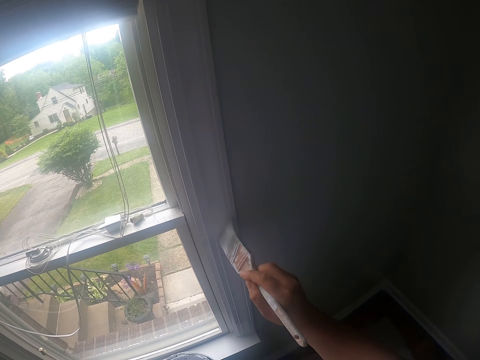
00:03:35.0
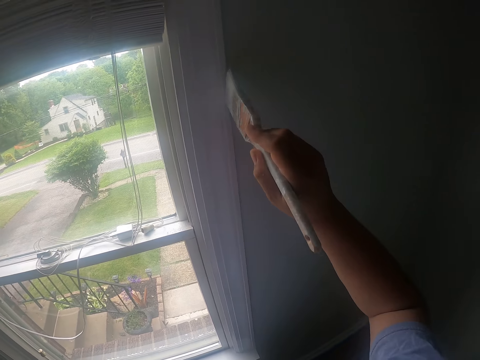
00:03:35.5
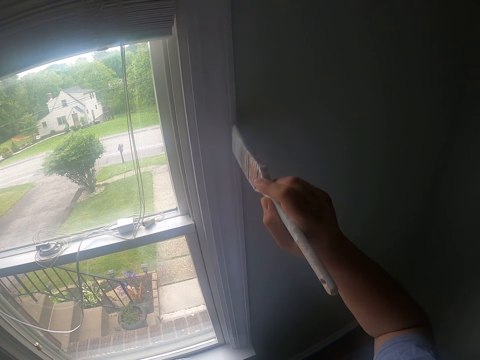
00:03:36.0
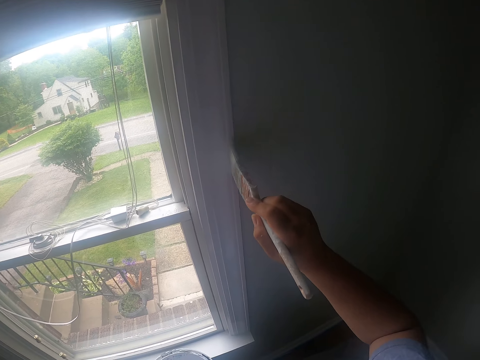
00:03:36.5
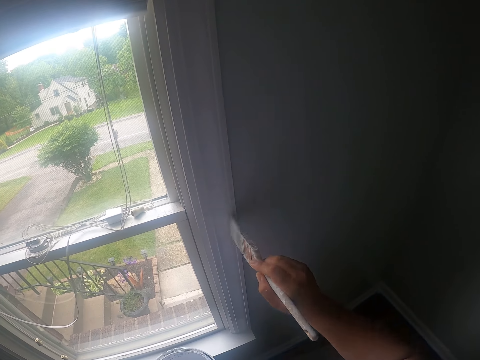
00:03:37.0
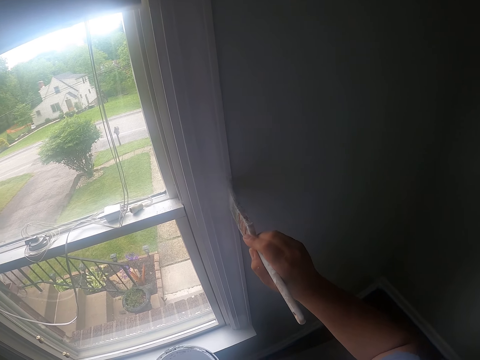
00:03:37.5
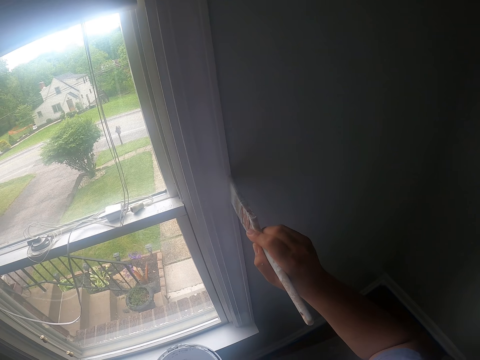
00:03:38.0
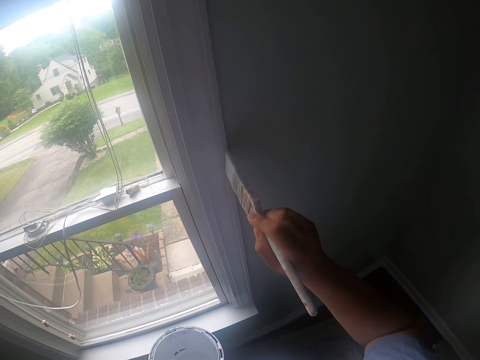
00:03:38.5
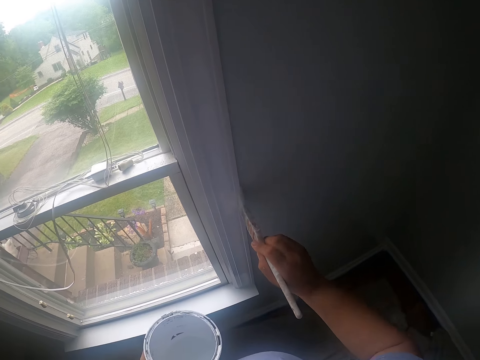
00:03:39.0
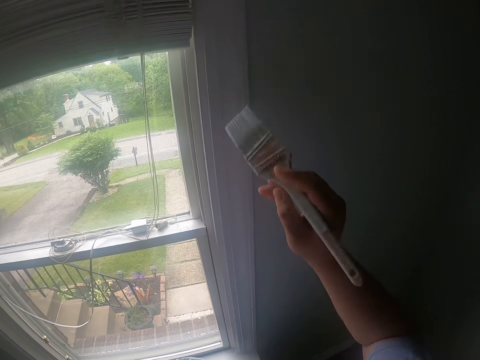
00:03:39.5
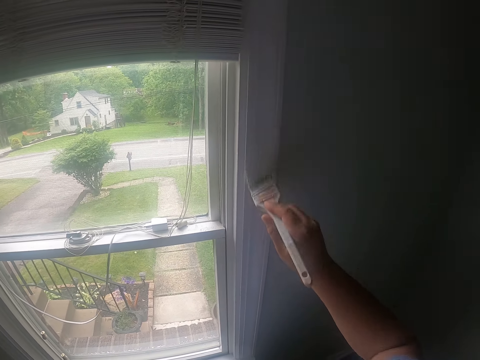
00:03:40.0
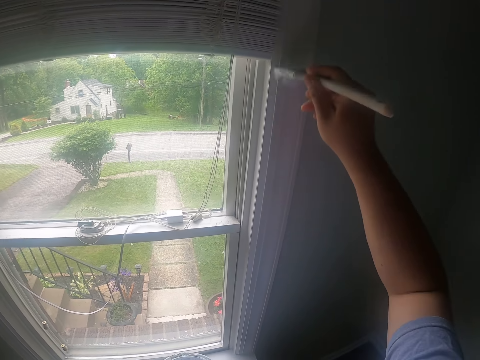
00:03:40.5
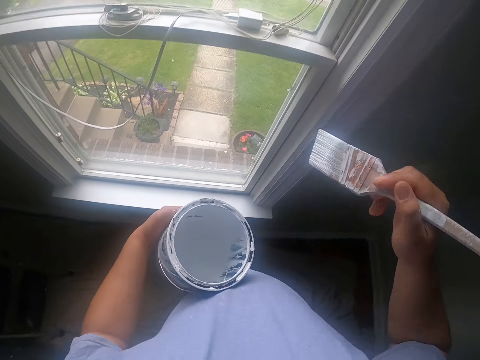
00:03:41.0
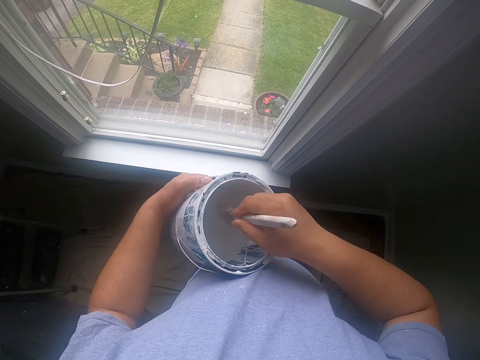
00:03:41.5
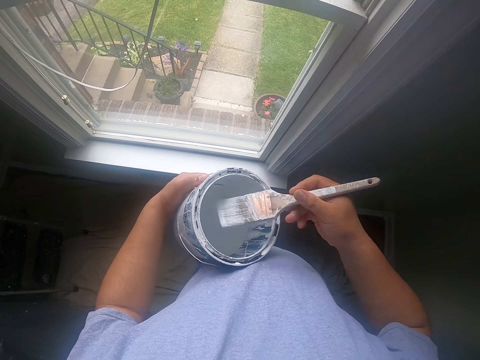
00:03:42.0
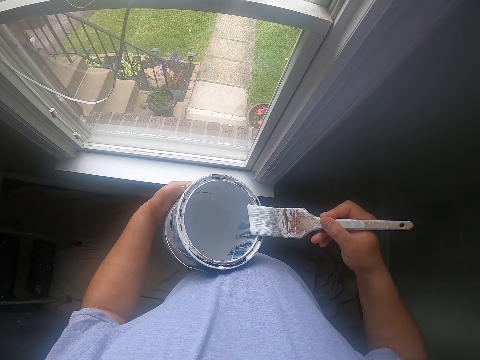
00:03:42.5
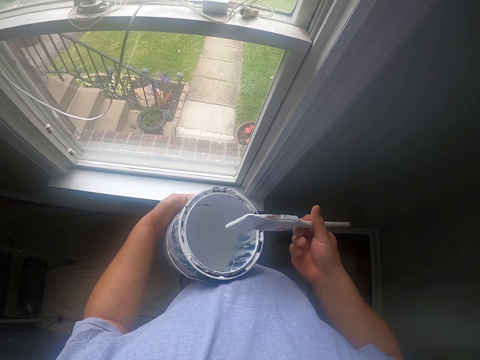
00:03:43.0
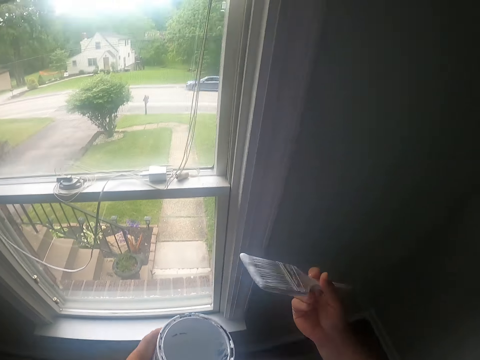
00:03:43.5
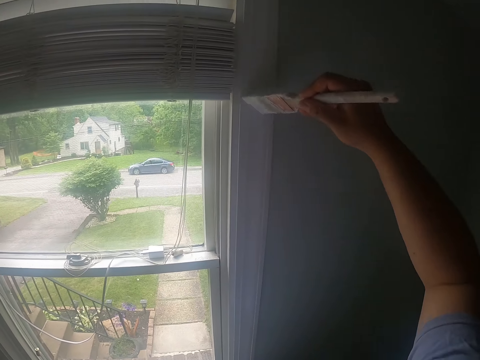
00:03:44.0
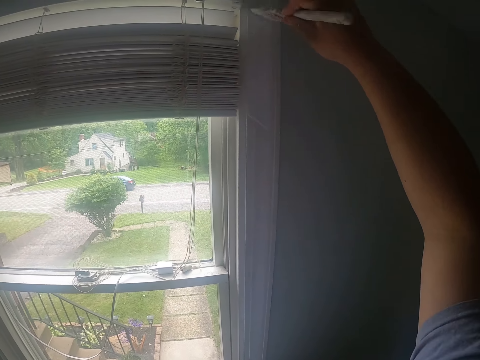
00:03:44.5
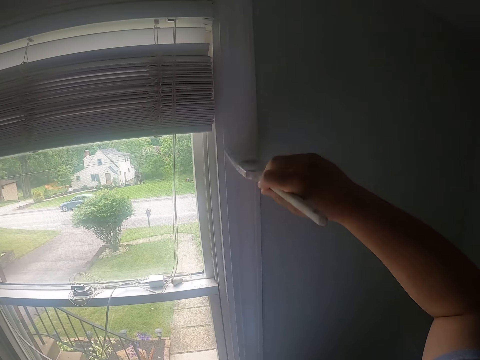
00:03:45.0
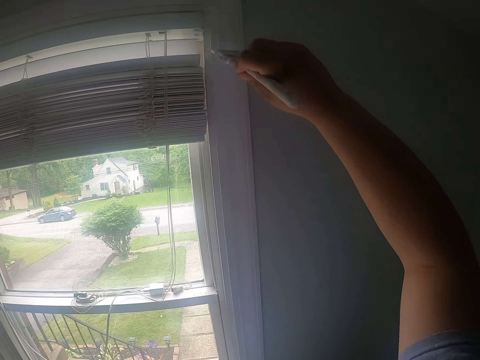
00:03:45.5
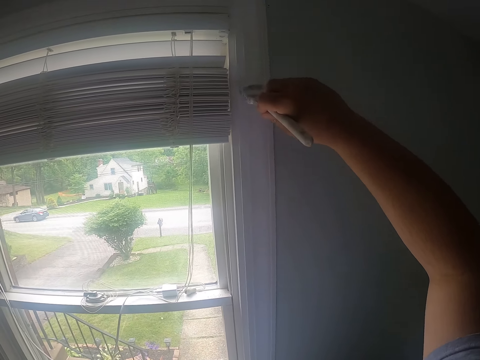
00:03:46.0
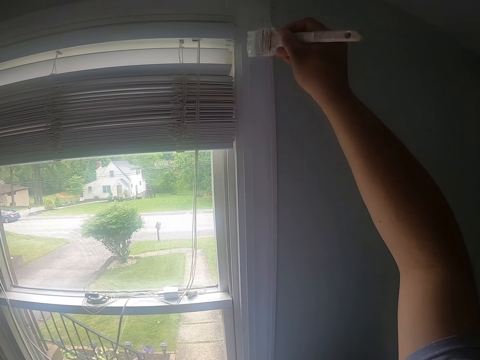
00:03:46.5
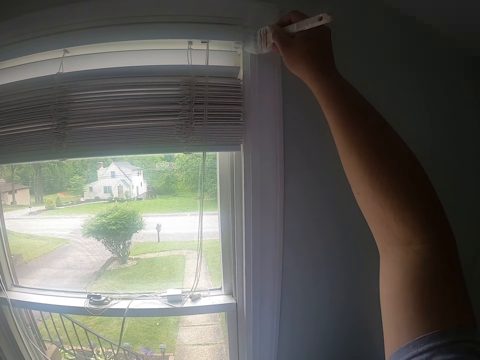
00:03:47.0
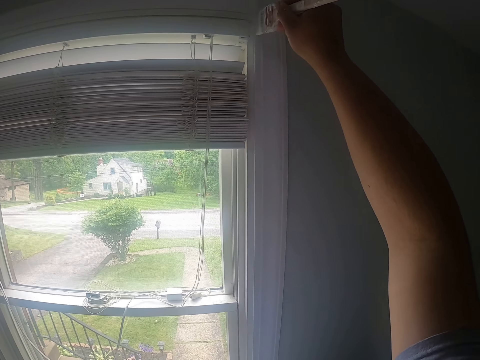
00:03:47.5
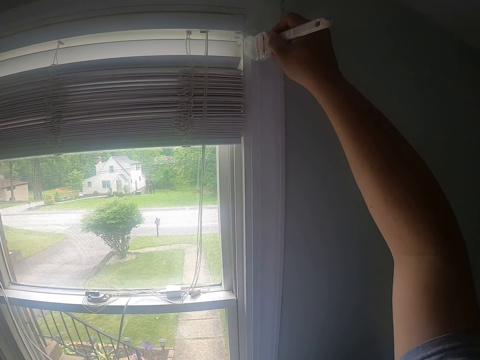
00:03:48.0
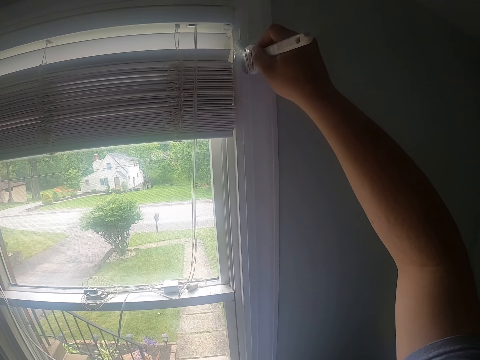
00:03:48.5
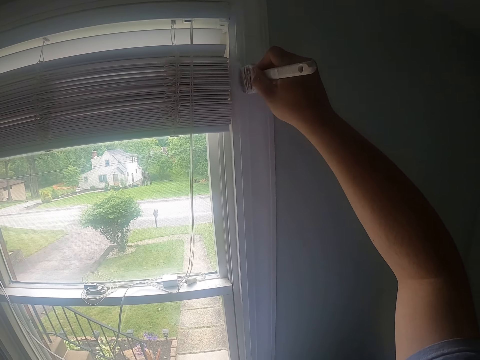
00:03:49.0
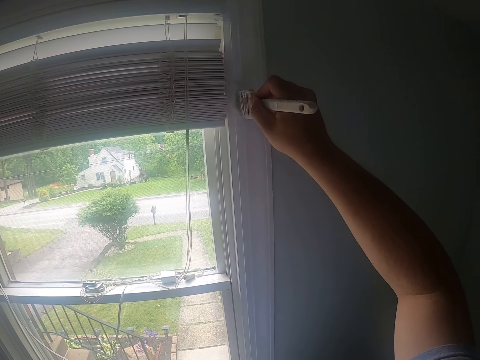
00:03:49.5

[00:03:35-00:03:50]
The camera wearer dips the paint brush into the paint bucket. A blue car drives past the building. The camera wearer paints the window frame with the paint brush.

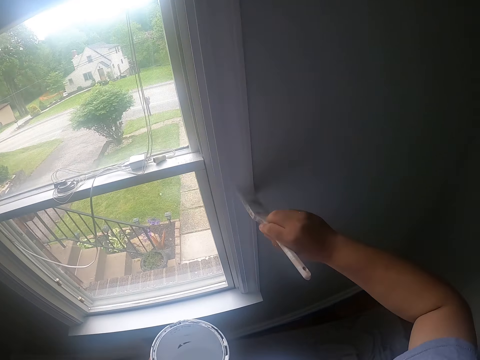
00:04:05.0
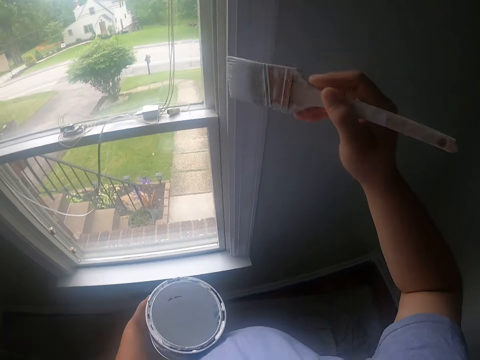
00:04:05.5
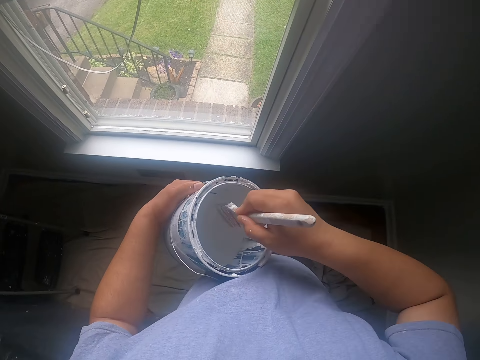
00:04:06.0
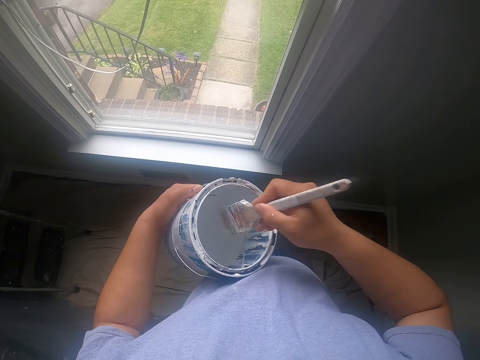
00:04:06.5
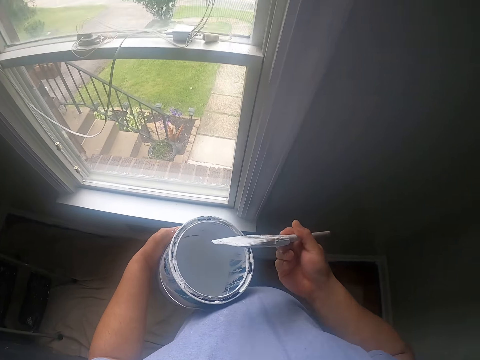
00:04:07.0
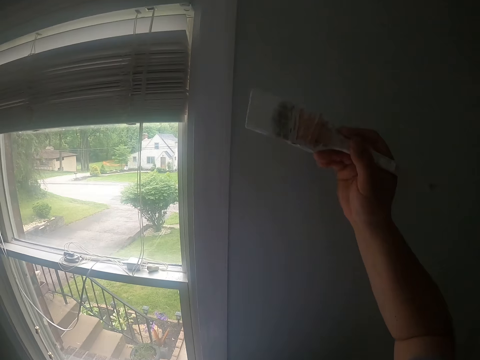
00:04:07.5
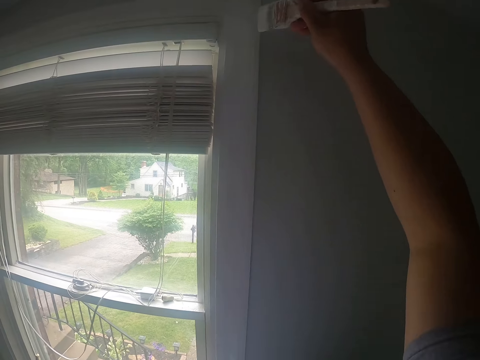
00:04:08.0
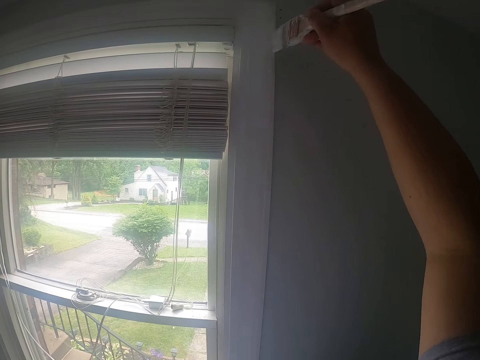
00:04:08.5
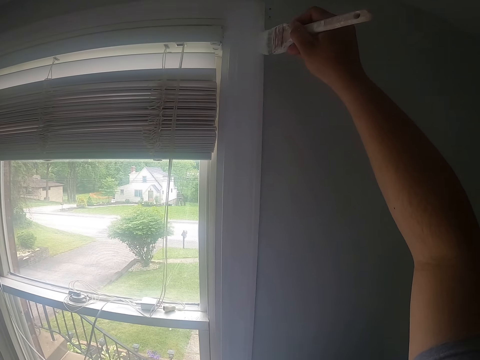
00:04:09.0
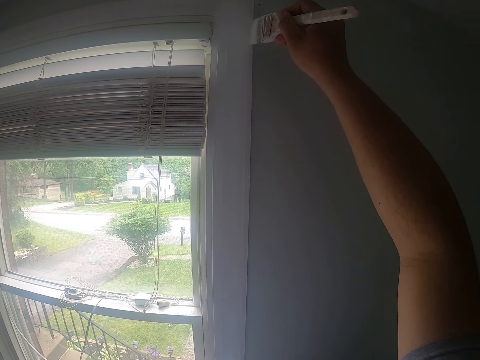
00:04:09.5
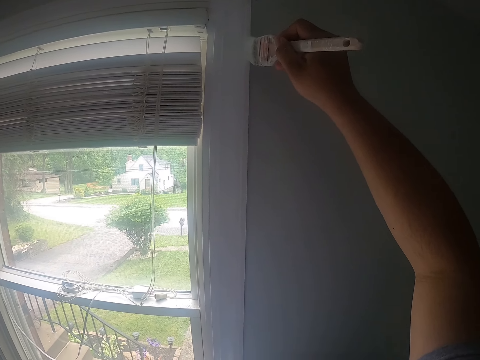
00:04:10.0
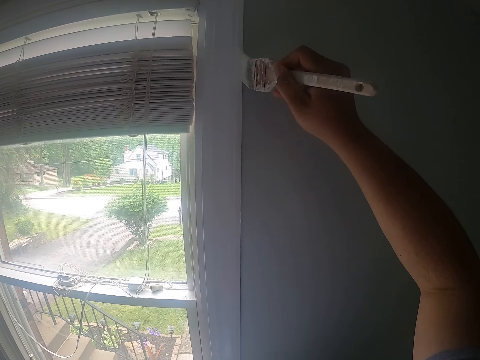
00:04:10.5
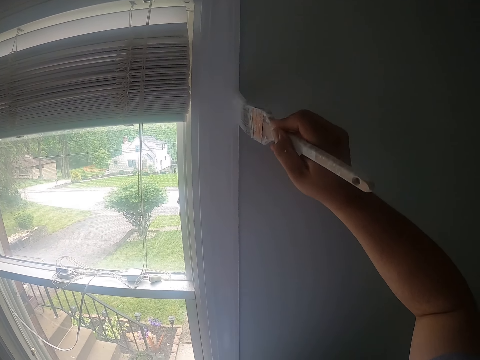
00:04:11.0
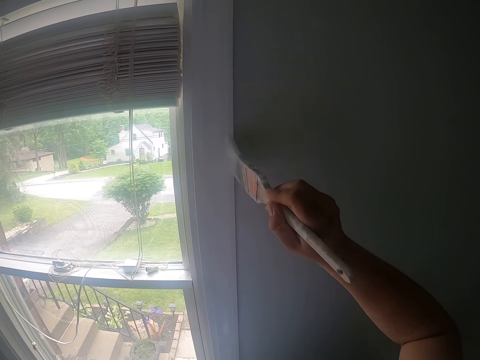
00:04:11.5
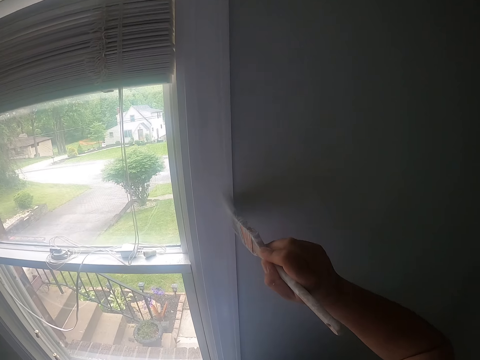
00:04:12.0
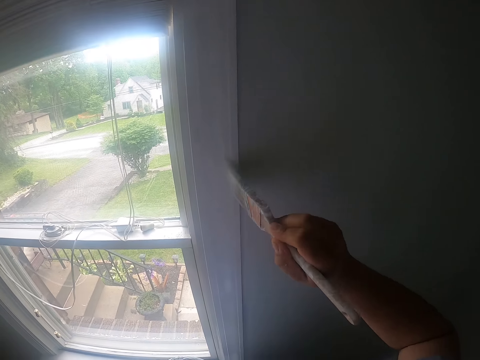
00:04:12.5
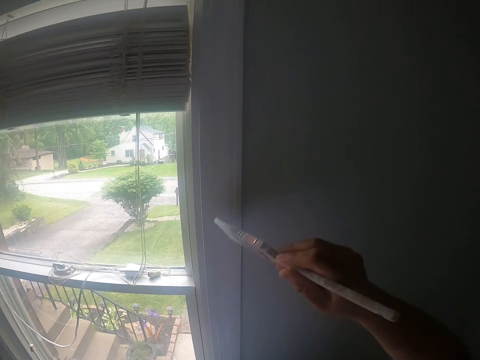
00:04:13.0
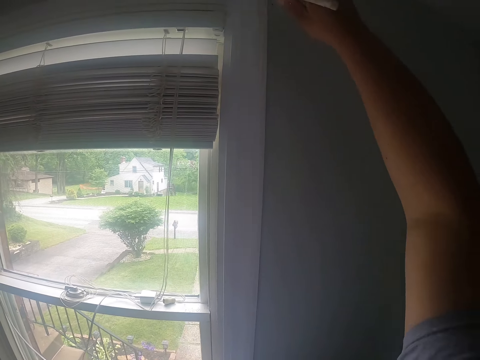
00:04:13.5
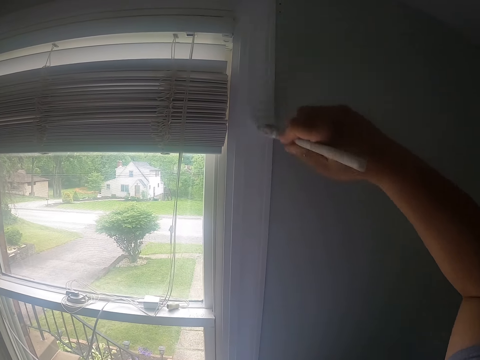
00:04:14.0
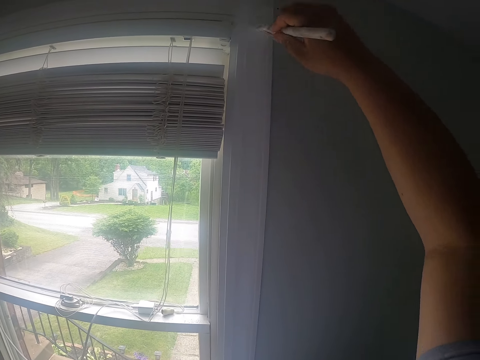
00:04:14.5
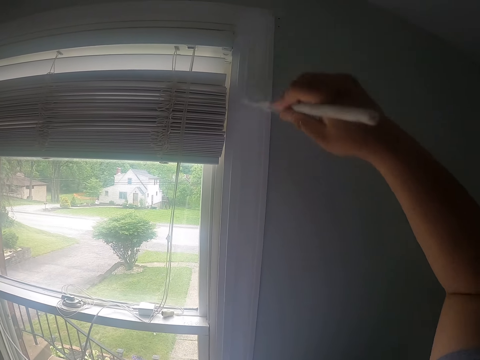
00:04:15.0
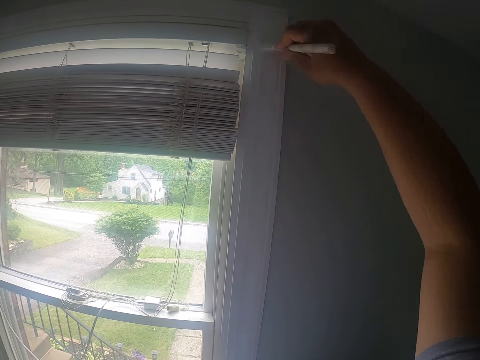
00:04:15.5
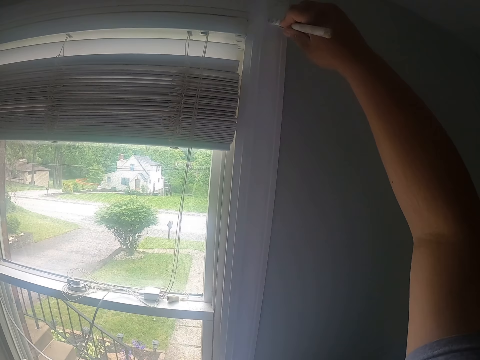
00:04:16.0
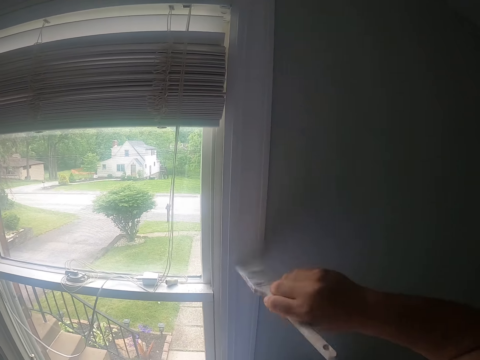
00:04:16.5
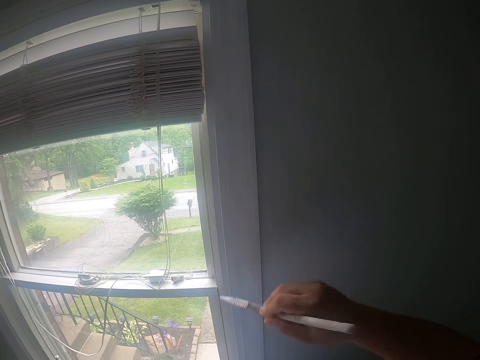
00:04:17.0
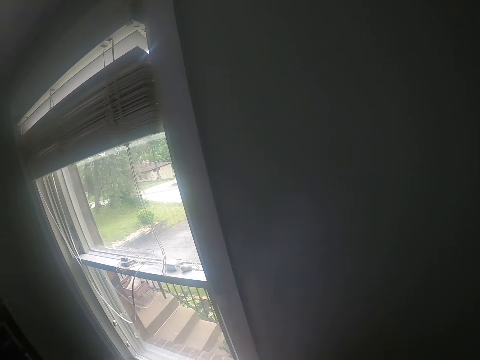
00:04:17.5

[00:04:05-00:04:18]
The camera wearer dips the paint brush into the paint bucket. They paint the window frame with the paint brush.
